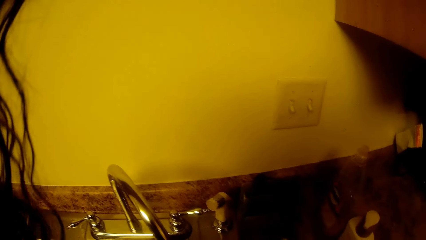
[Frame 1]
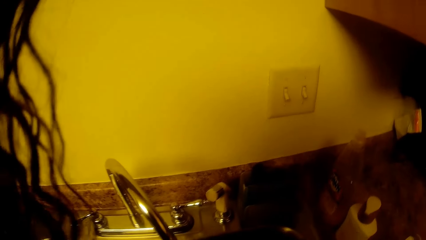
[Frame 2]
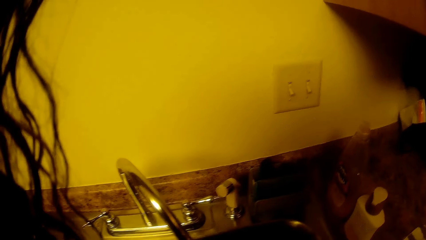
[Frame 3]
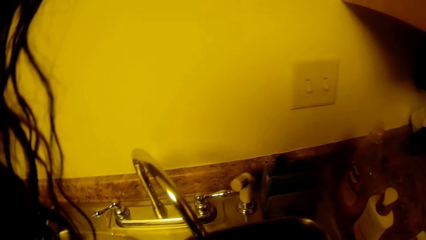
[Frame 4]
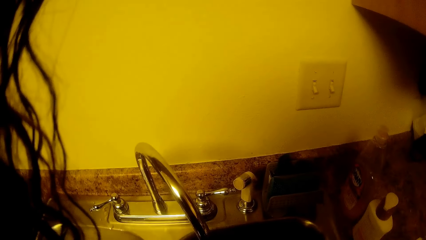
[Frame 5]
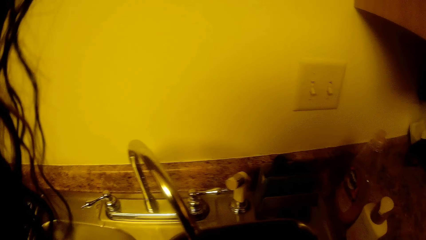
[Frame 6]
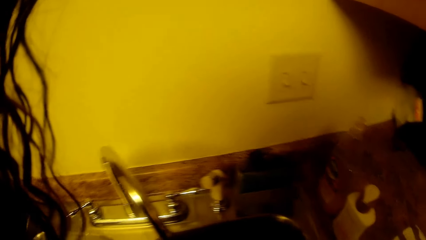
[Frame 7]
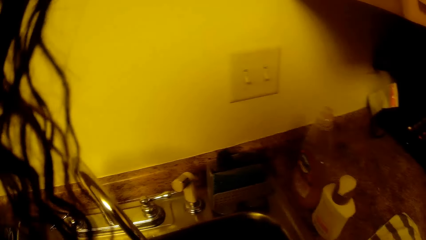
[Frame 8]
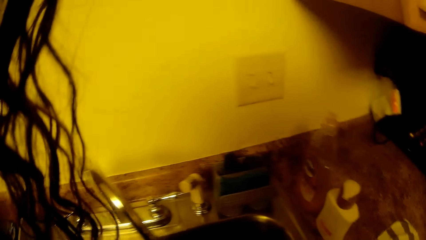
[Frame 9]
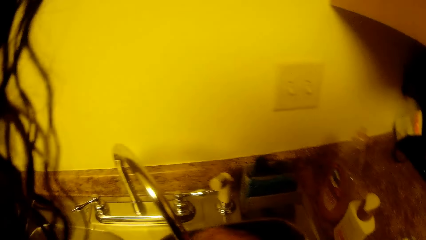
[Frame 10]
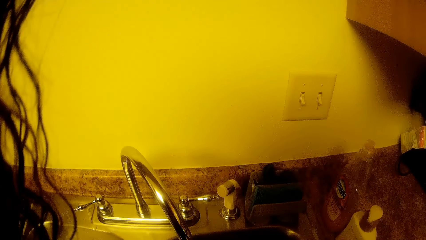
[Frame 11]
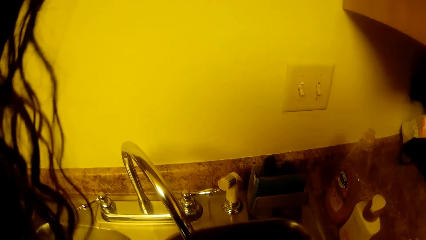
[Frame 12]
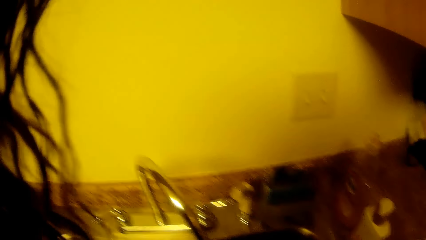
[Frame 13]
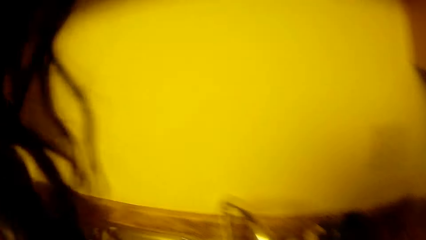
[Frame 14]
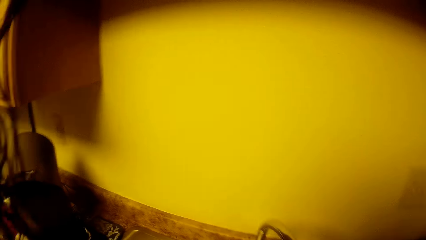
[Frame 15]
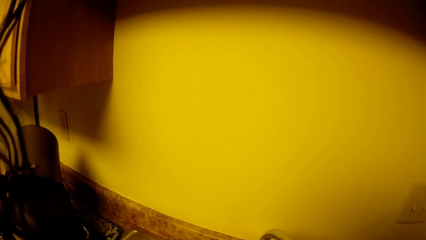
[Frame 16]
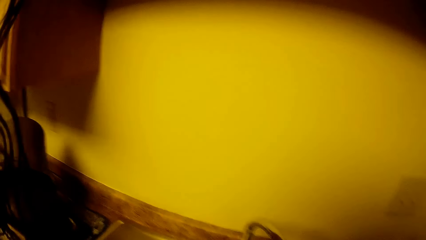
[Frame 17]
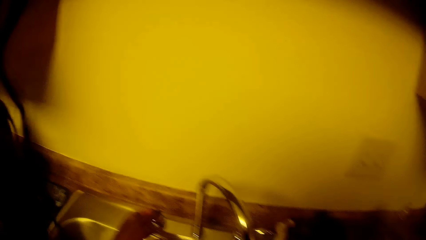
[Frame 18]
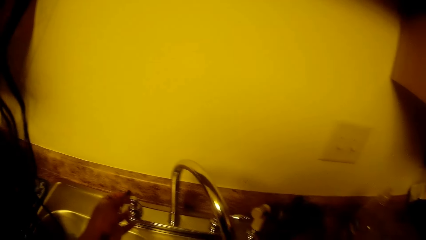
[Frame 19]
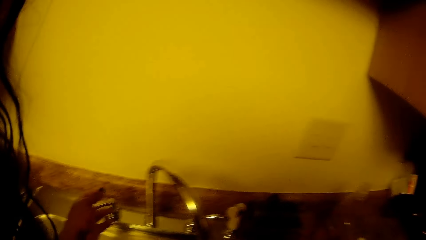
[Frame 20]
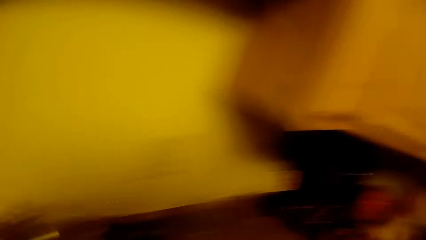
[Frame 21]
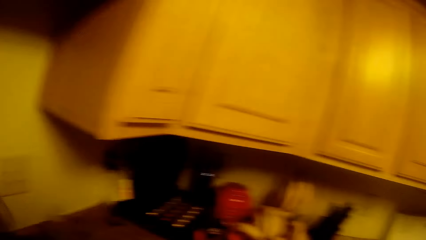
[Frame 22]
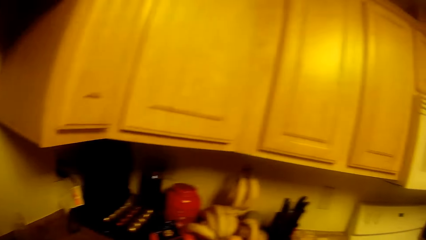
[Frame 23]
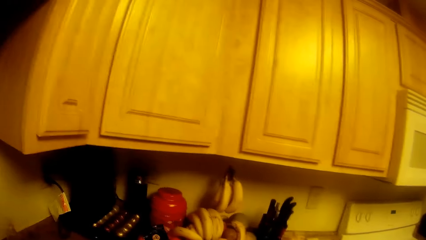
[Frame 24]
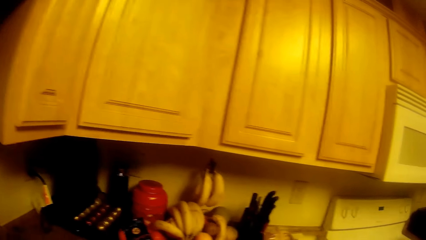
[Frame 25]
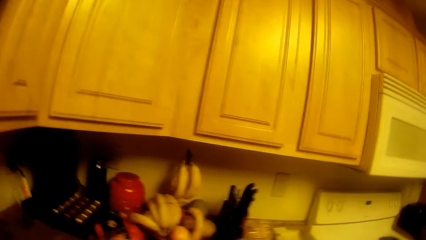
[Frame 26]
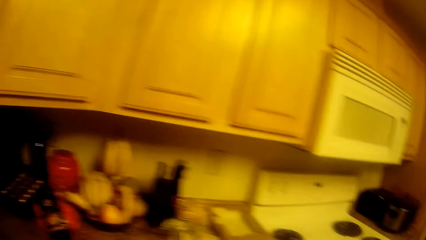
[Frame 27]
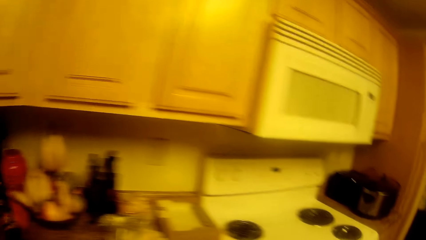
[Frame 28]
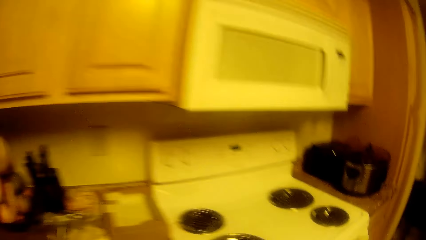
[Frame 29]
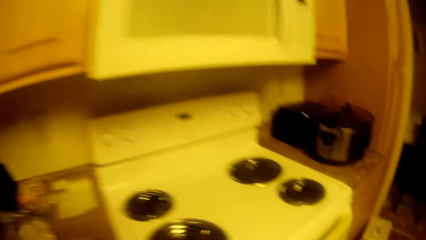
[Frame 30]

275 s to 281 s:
The camera wearer holds the tap switch with her left hand. She looks around.

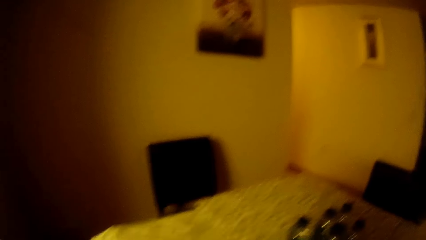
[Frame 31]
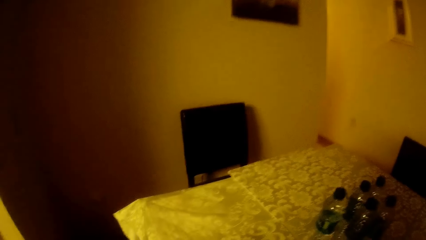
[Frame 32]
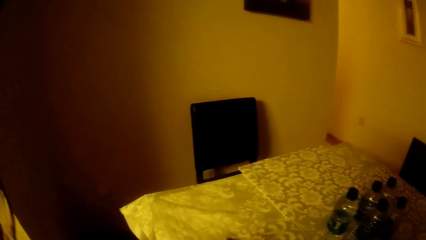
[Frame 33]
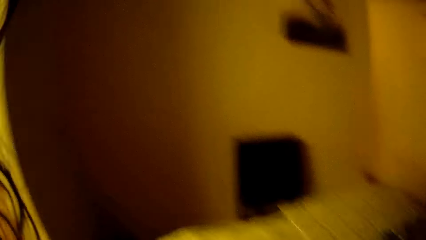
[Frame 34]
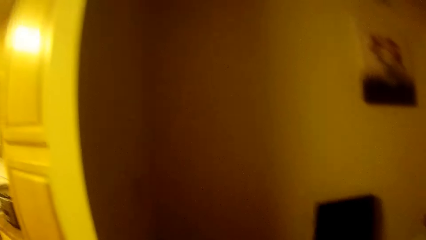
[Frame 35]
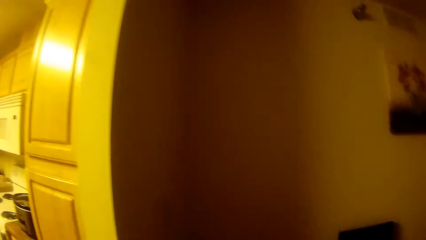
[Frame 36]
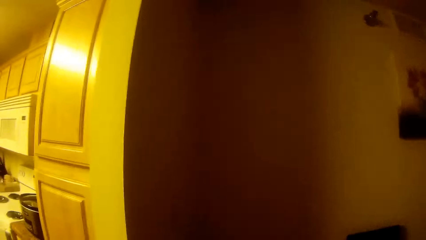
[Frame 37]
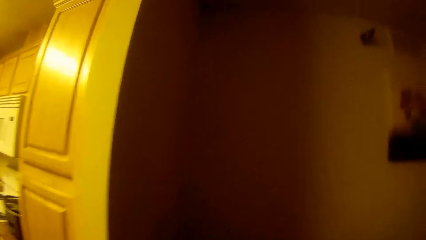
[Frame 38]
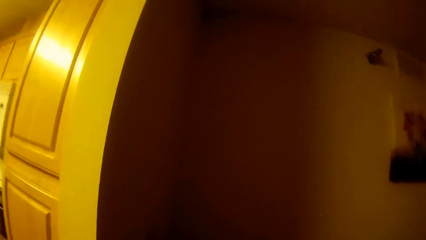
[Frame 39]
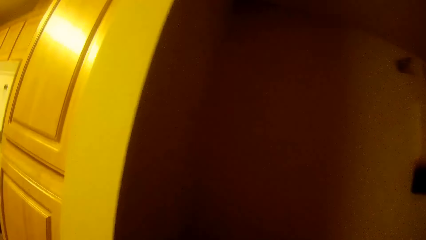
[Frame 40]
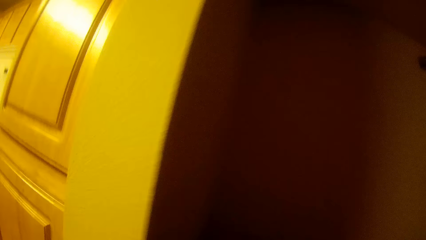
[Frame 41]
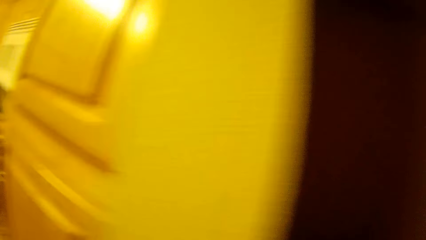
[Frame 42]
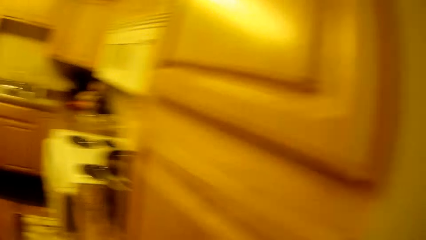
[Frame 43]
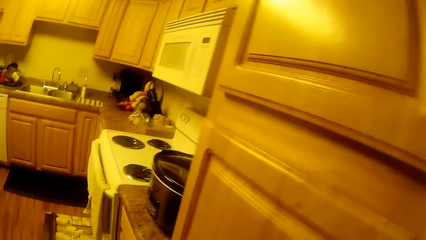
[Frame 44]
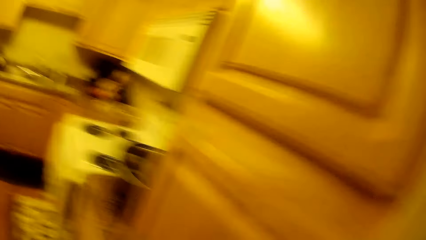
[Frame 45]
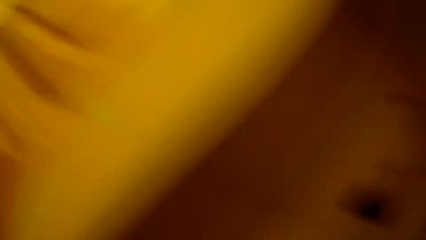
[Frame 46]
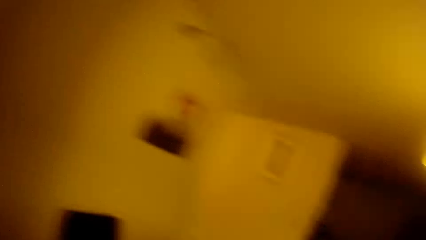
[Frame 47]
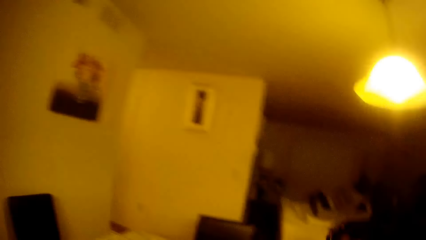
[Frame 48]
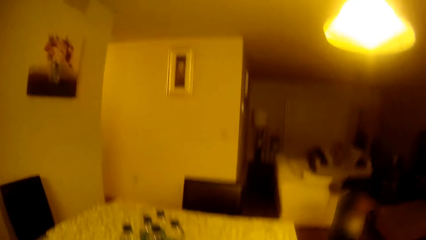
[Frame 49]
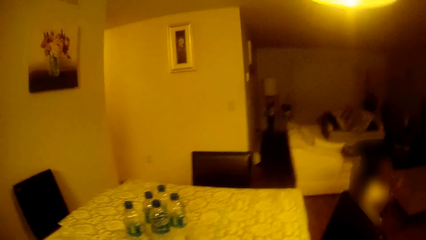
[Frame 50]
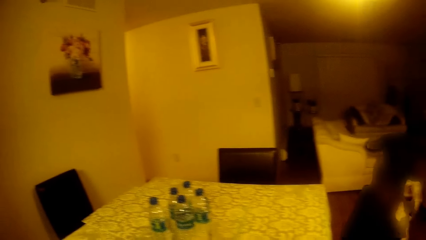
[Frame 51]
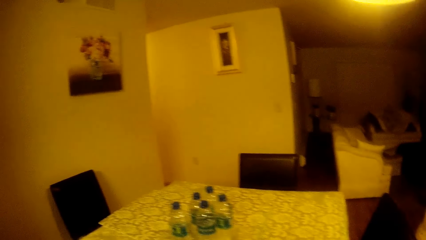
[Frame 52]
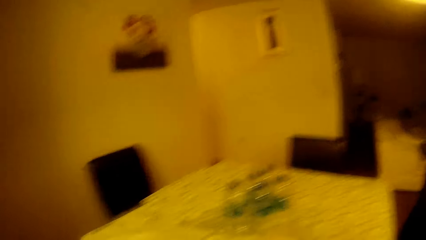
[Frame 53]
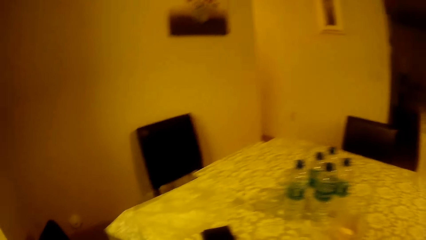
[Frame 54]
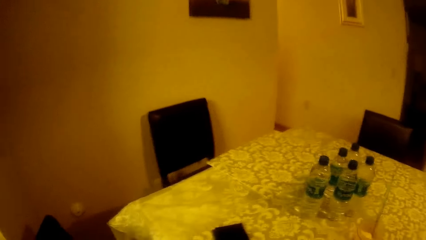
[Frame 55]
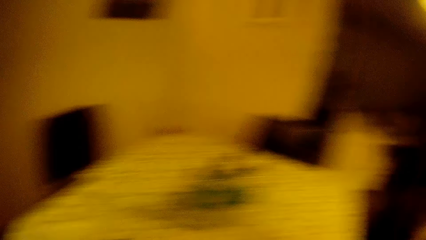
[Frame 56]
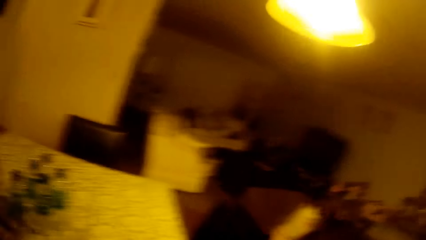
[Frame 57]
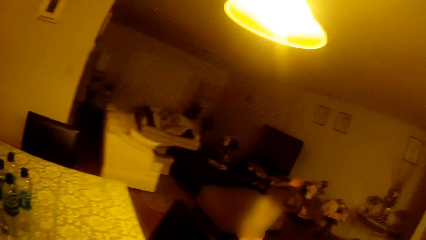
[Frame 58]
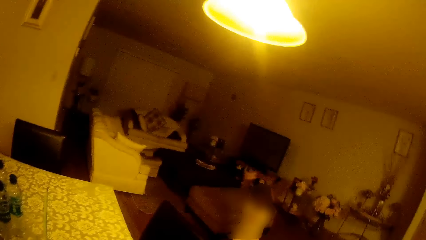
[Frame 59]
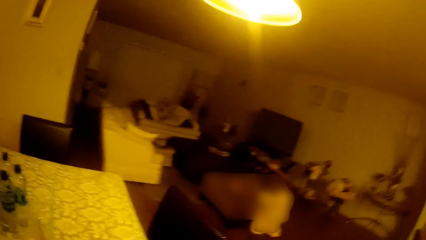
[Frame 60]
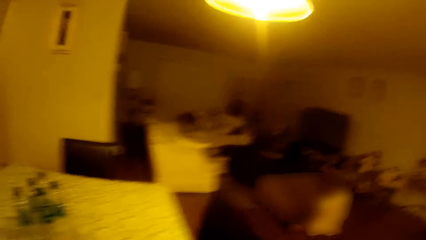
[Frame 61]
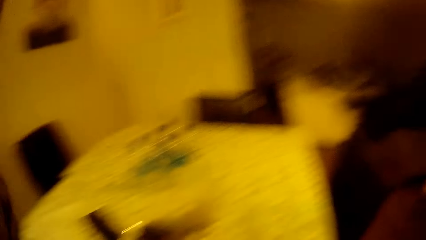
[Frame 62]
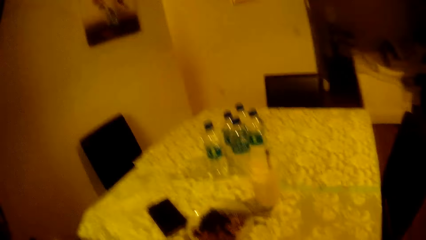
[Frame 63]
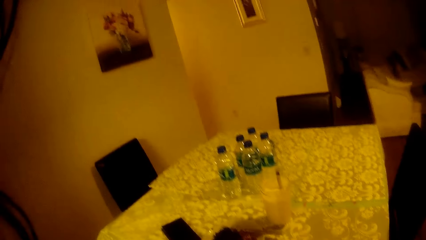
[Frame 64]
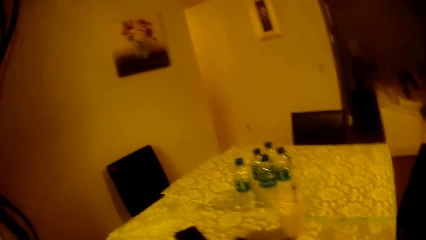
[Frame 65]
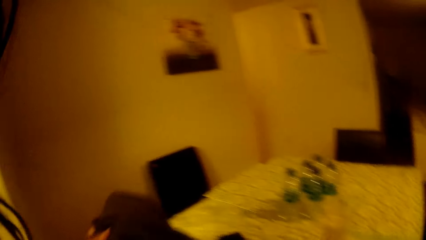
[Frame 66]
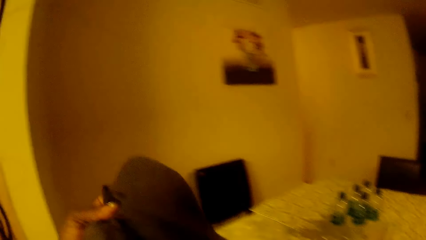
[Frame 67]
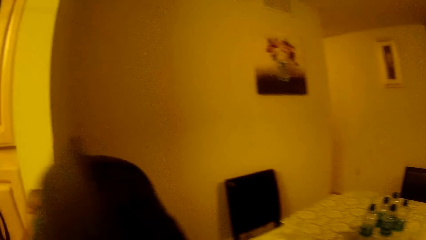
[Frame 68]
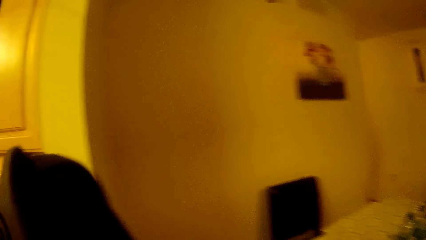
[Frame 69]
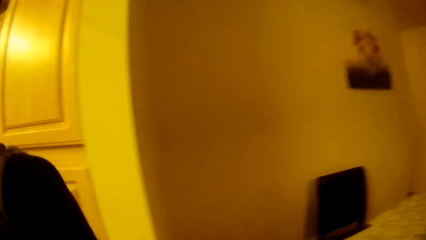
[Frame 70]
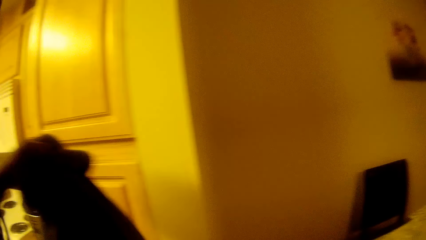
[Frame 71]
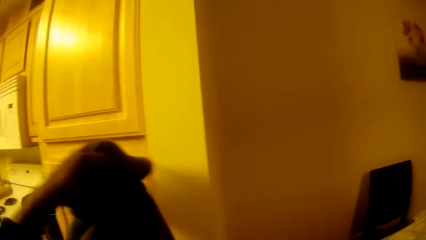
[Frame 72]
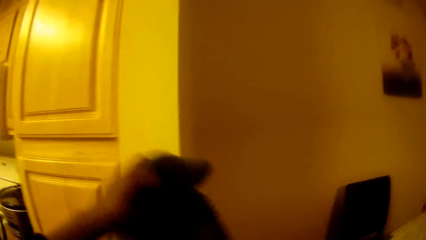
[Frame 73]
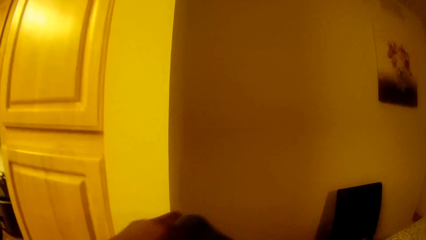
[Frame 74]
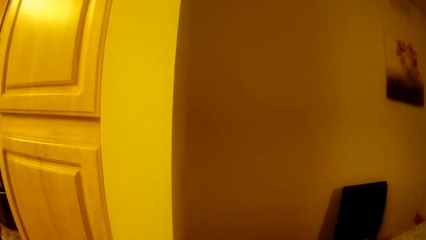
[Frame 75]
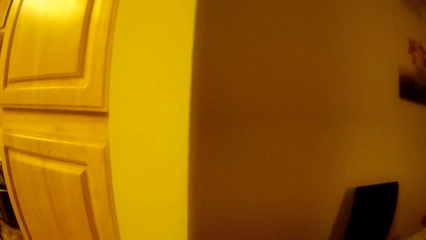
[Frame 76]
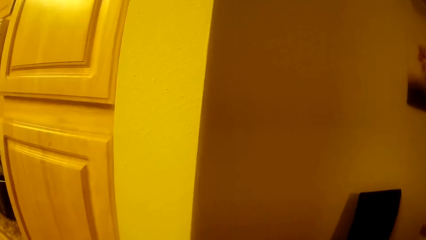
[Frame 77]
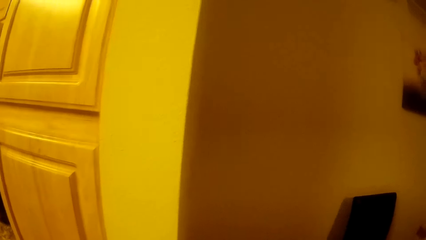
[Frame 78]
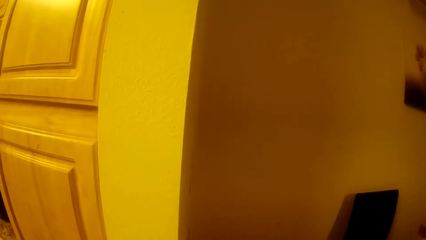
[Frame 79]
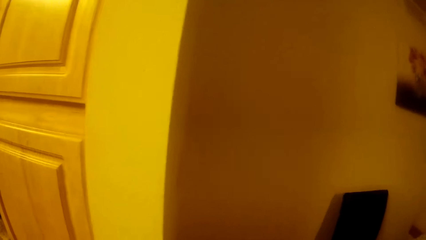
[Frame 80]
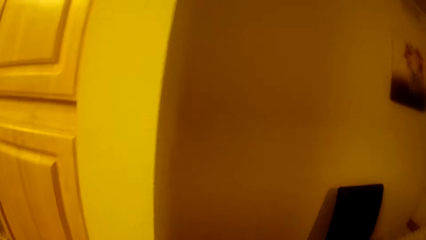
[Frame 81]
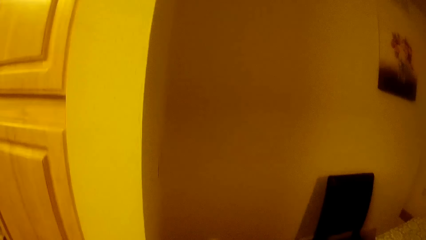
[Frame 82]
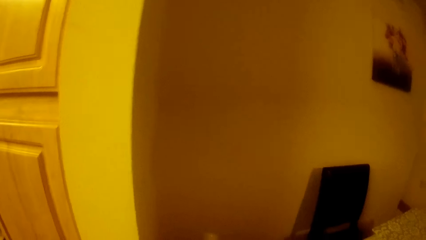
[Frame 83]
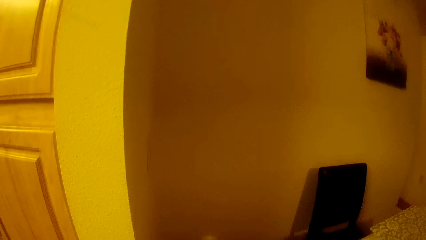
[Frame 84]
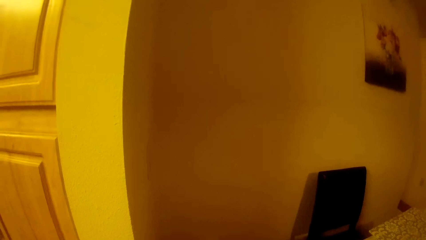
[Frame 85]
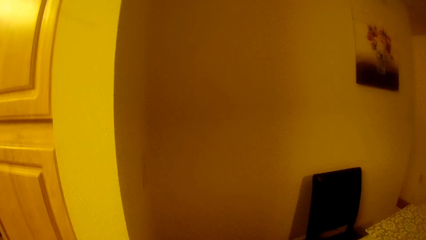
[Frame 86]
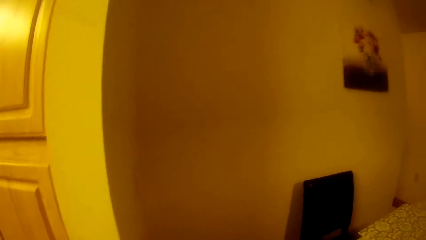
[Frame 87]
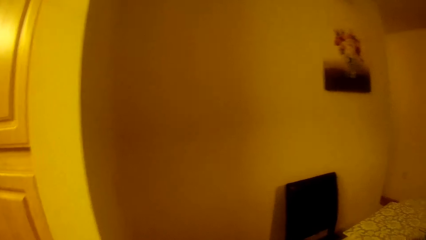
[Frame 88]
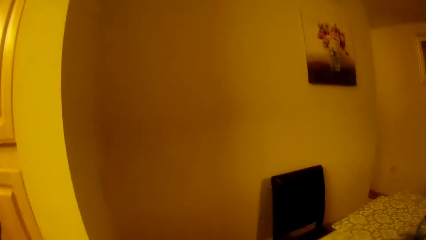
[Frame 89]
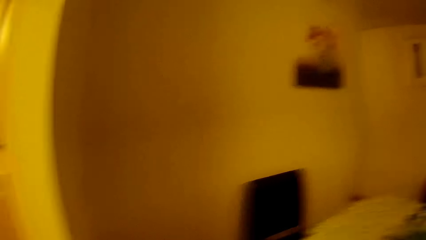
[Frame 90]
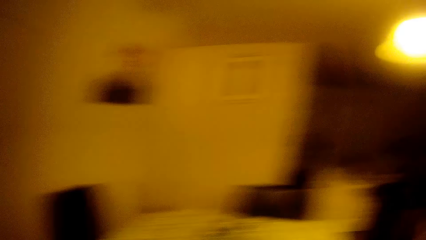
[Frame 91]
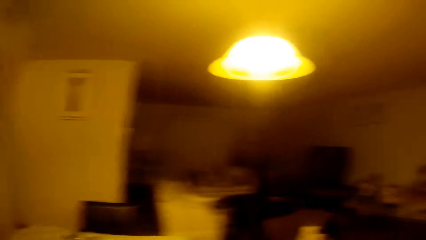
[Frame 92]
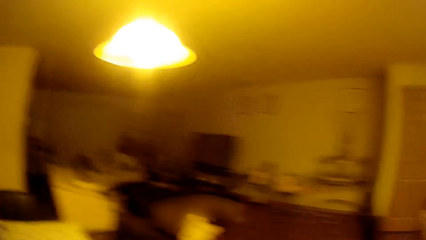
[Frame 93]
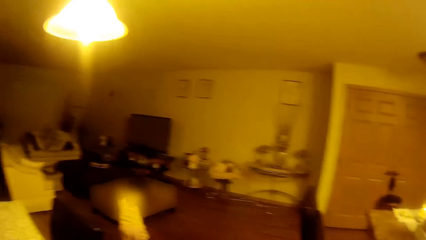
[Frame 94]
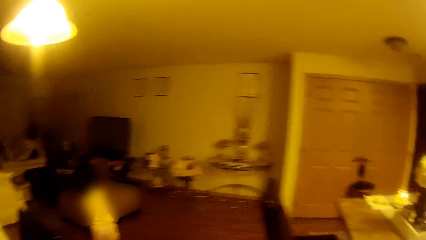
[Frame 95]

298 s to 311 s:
The camera wearer talks to the girl. They look around. The girl dances in the living room. The camera wearer talks to the girl.
